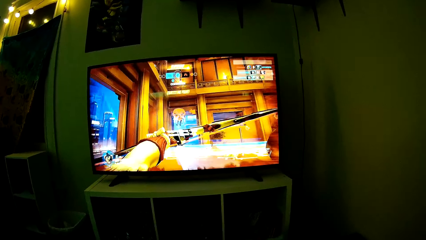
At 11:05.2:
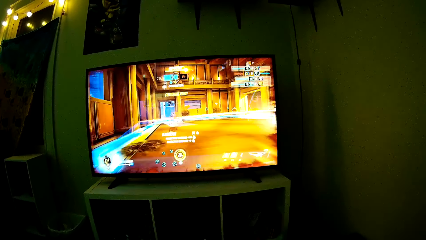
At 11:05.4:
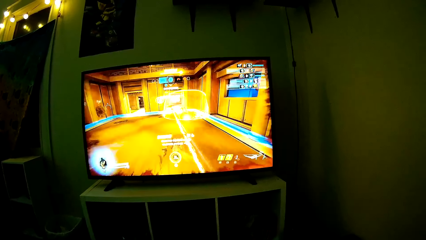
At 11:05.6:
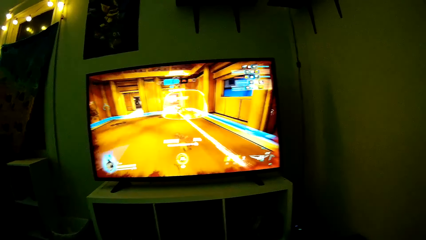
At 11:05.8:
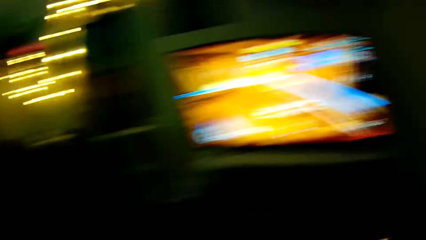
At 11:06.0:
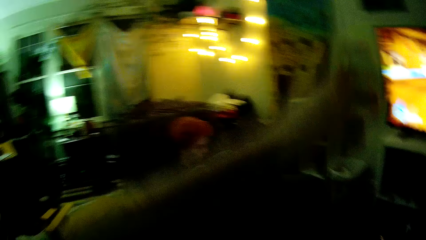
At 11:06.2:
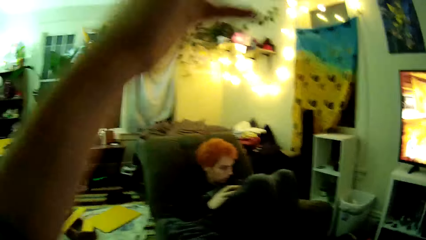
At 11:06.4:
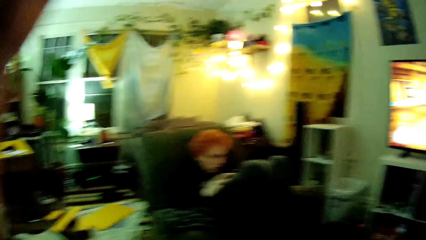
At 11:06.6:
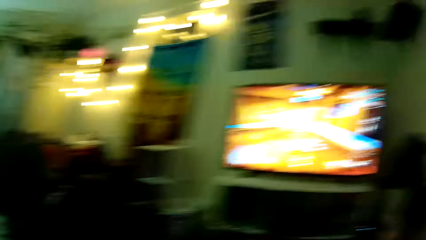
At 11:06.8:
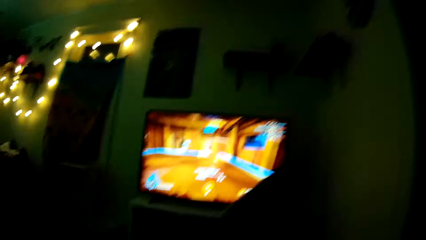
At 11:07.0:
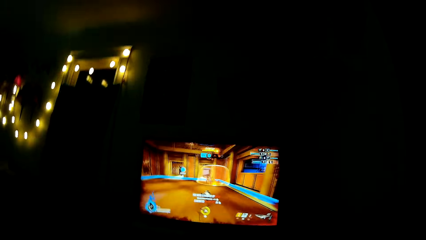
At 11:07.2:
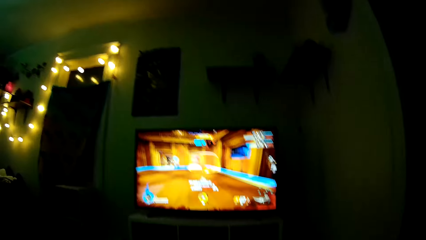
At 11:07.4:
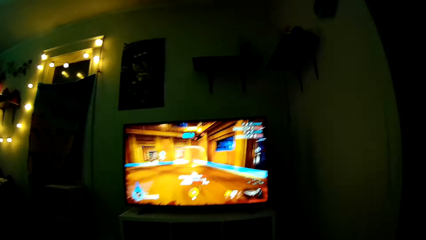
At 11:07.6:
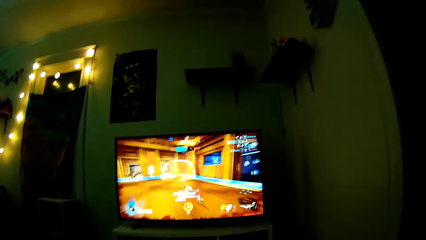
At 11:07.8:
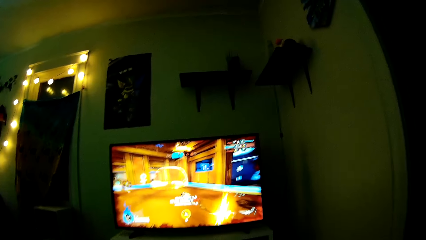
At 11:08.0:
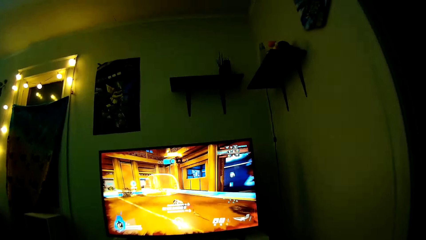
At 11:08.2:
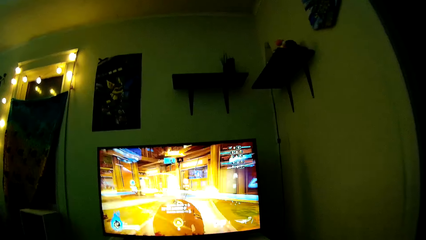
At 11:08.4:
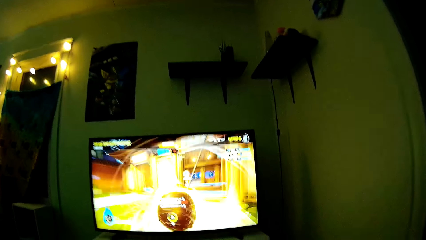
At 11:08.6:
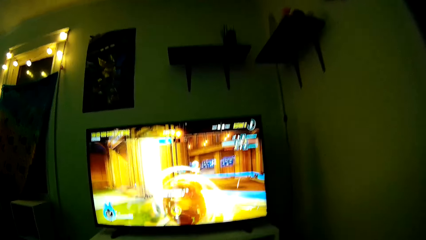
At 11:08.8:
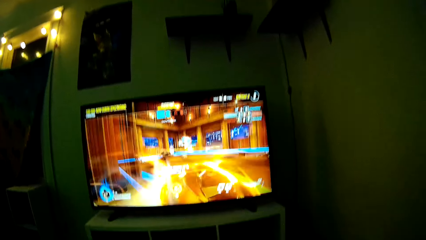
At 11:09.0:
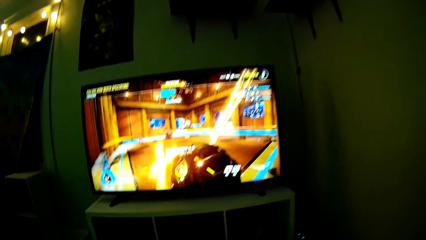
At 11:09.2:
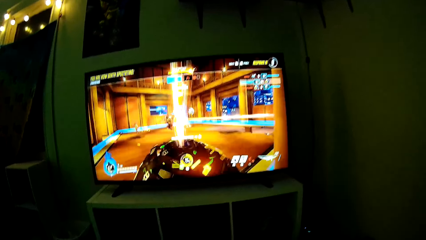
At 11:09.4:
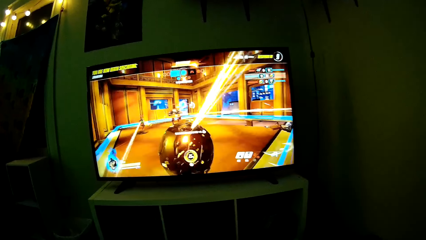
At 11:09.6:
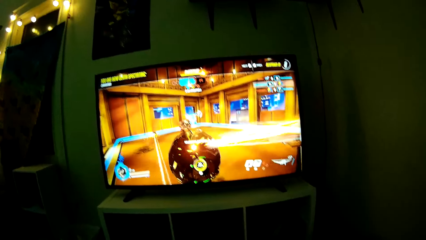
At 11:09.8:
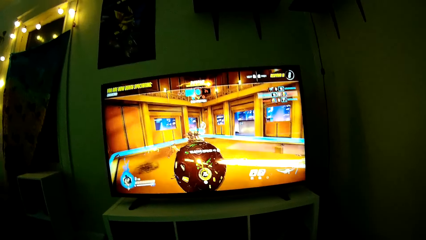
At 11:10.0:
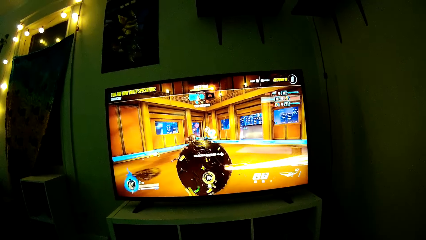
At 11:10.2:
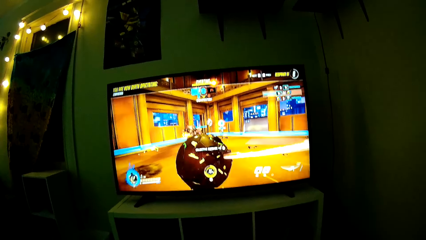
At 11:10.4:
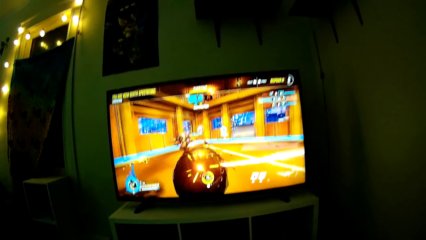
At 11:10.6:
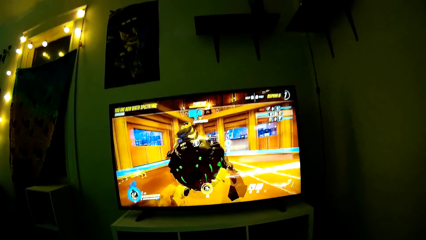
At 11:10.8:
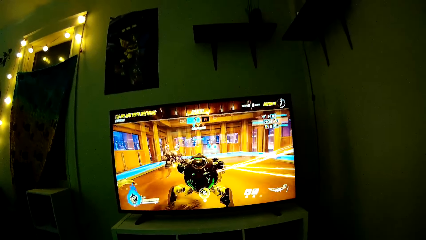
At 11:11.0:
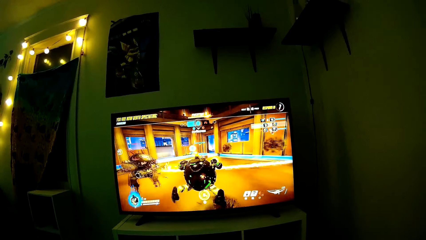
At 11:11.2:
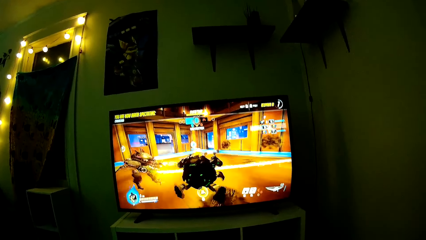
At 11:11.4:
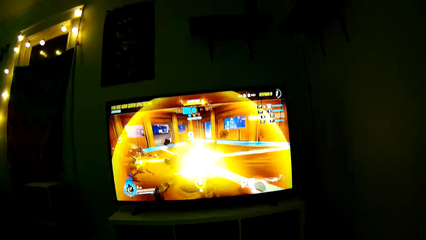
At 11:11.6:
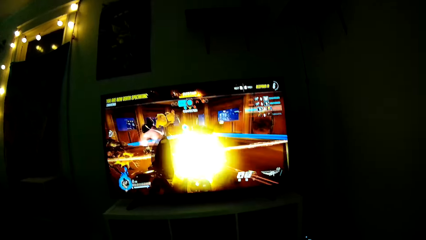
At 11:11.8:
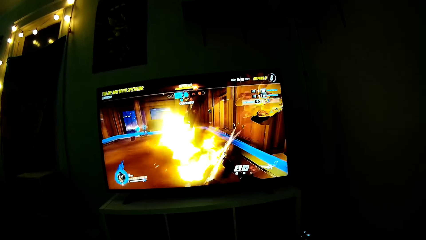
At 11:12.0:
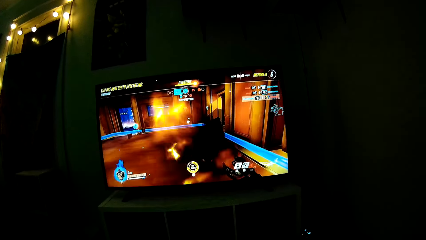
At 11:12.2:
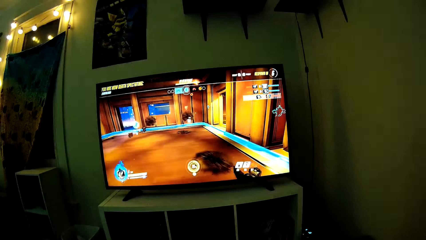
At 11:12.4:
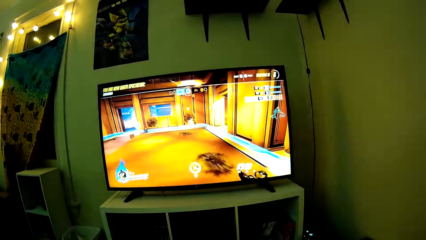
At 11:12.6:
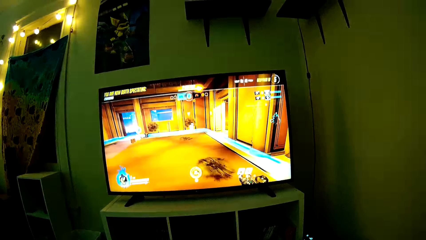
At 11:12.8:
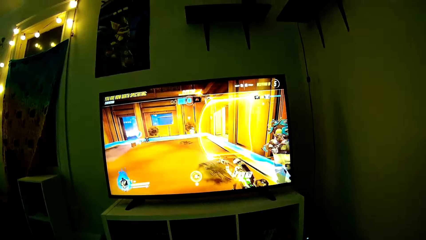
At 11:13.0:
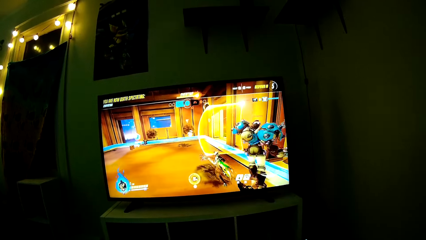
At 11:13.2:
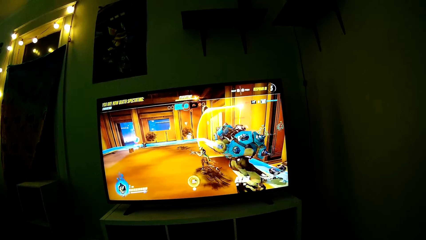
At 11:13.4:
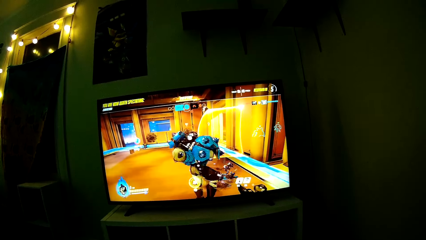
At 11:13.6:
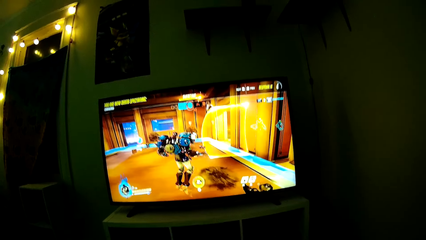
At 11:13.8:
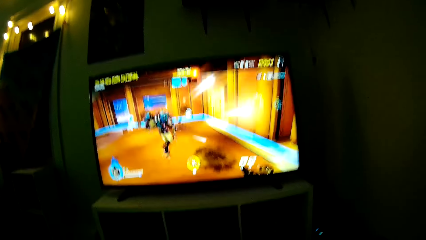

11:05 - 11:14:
The camera wearer raises a hand and dialogues with a man. They play PlayStation TV.

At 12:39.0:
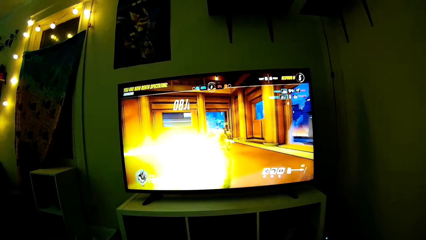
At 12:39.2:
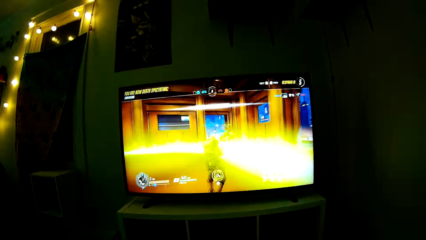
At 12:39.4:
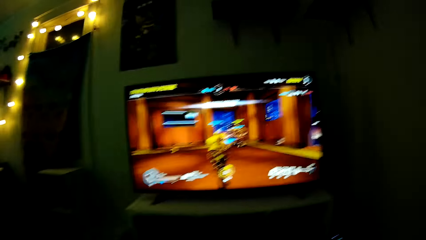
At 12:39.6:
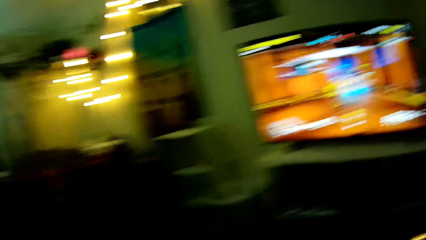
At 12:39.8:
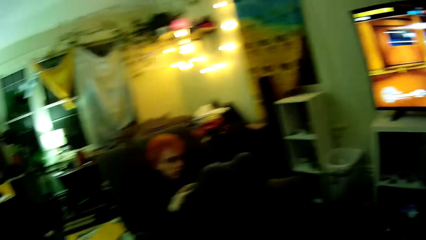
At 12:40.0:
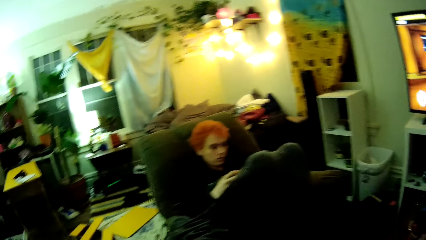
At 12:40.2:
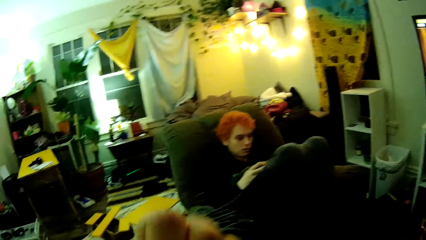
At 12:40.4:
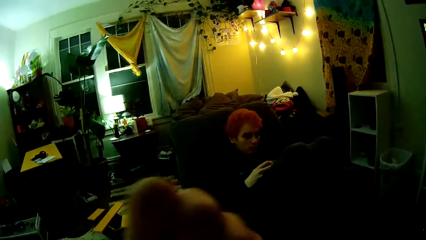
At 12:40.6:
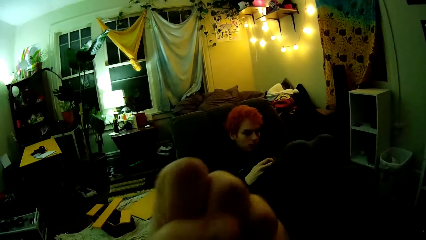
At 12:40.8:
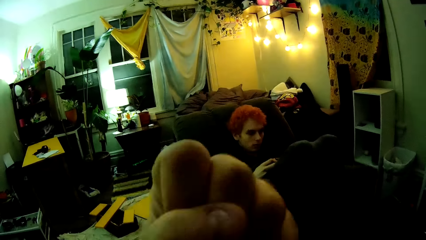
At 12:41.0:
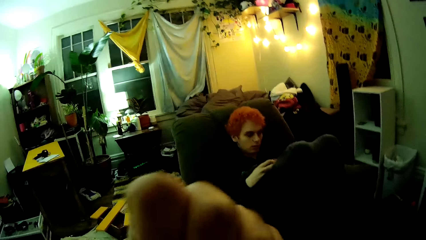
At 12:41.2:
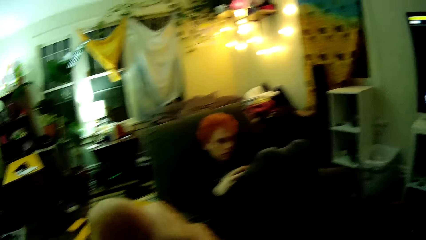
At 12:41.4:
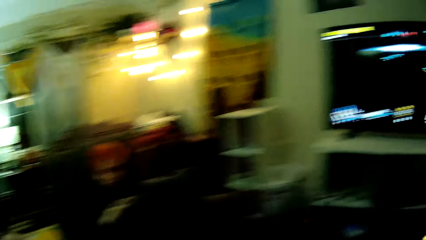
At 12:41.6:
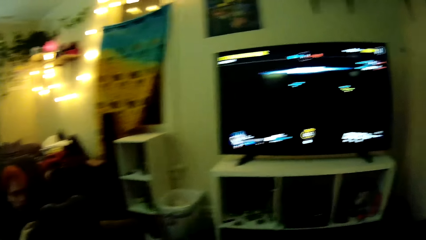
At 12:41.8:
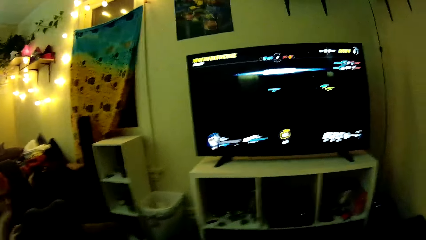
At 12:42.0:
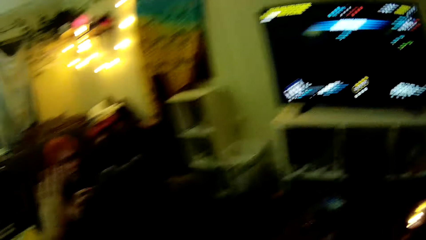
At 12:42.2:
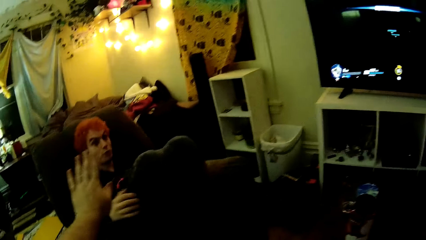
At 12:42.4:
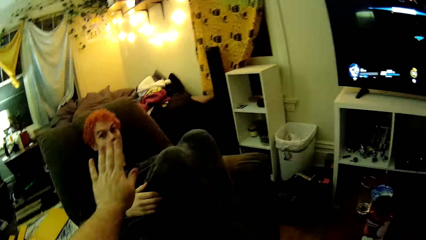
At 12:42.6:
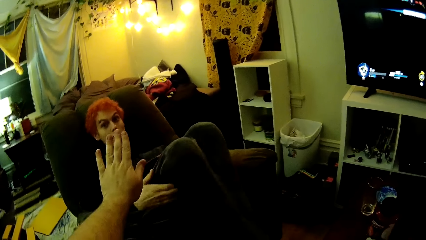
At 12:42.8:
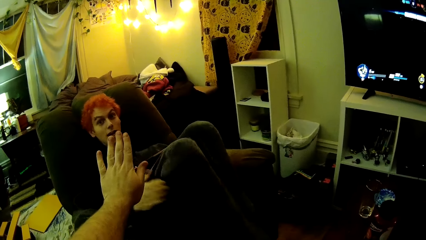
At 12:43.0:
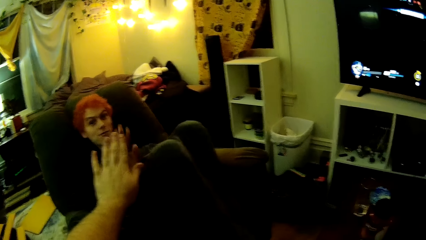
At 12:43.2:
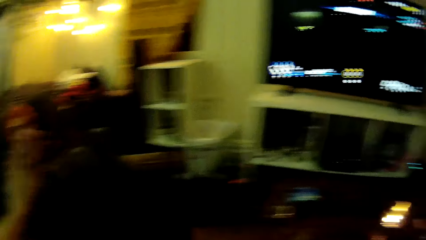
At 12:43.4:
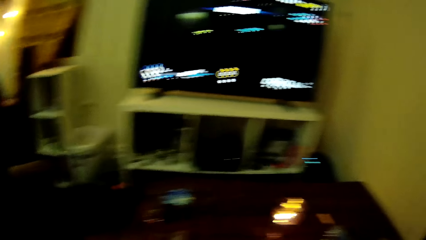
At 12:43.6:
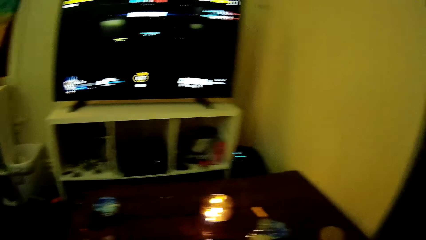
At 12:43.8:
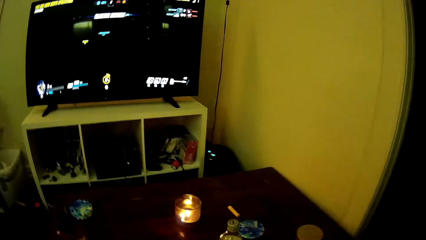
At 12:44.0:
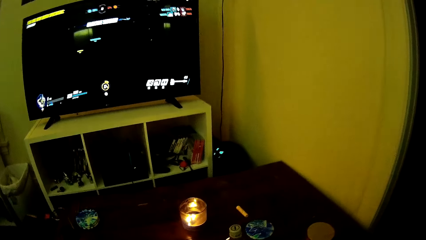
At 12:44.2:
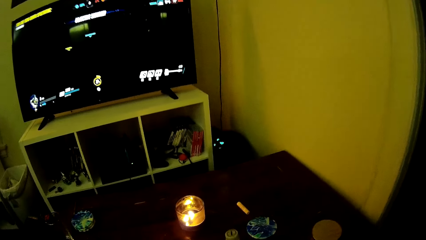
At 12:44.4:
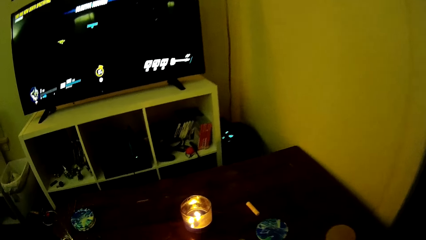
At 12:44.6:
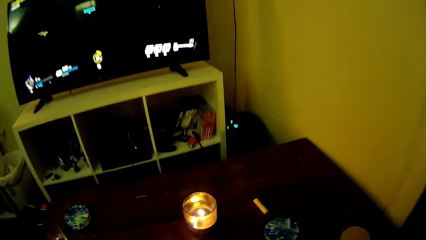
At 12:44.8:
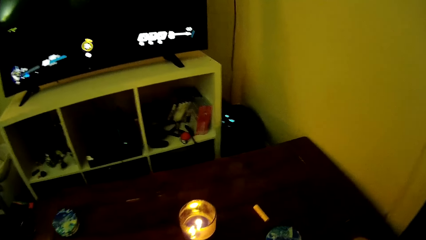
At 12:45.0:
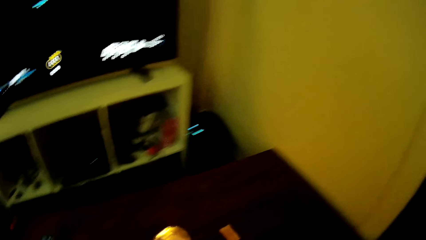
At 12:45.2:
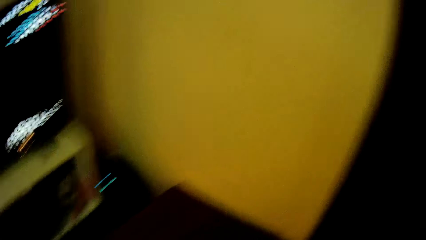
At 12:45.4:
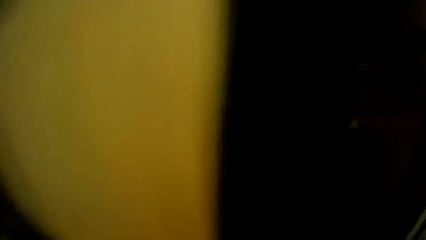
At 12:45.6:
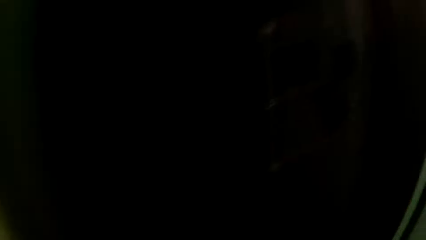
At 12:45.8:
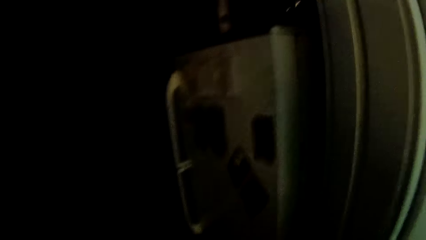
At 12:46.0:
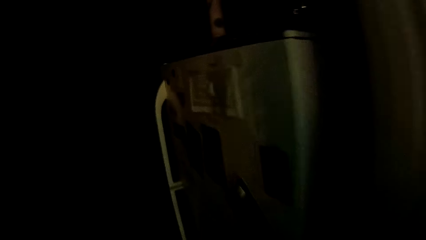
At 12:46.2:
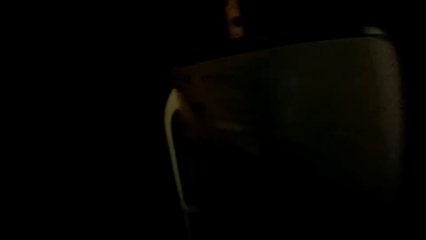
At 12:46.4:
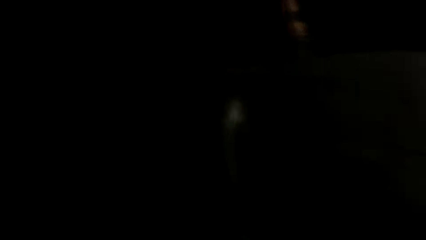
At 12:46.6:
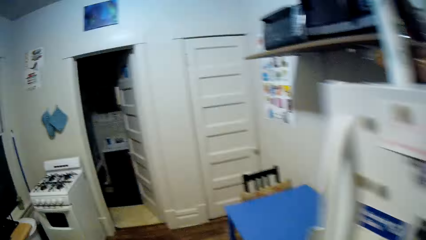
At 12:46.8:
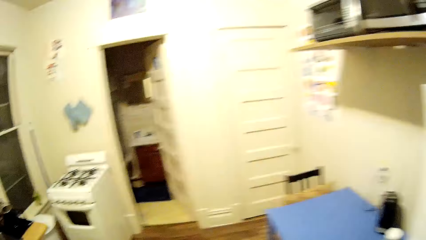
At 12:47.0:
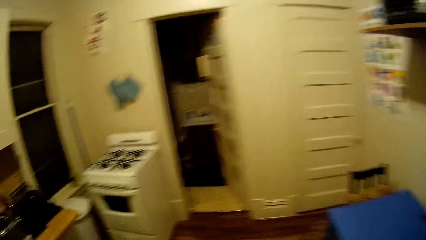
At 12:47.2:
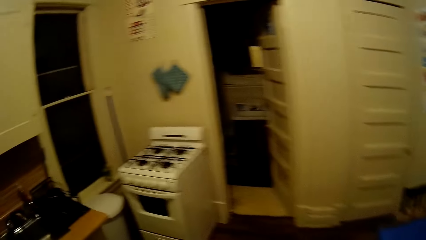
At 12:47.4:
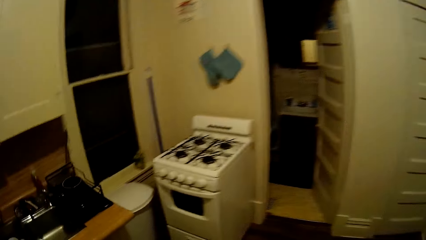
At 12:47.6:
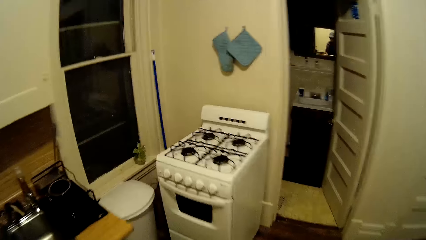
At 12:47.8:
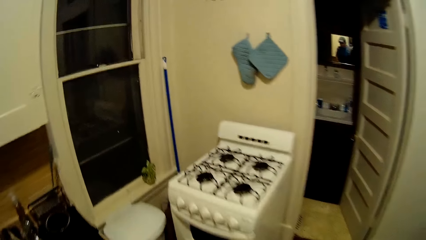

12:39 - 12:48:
The camera wearer dialogues with a man. He lifts his hand up. He stands up and walks to the kitchen.
